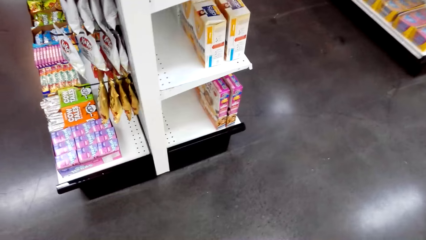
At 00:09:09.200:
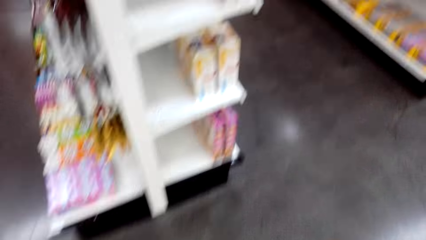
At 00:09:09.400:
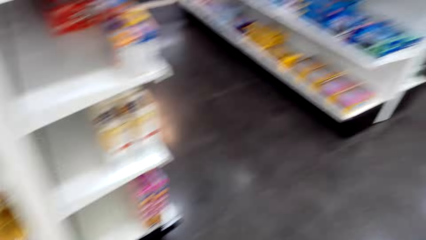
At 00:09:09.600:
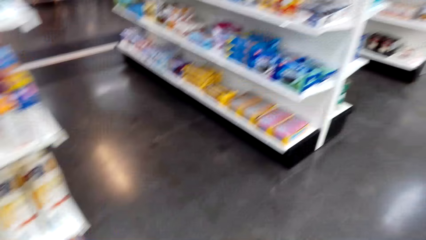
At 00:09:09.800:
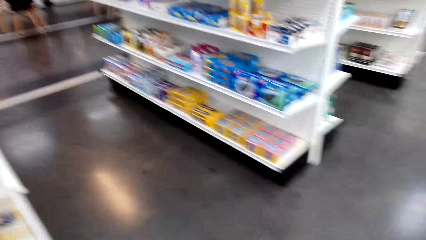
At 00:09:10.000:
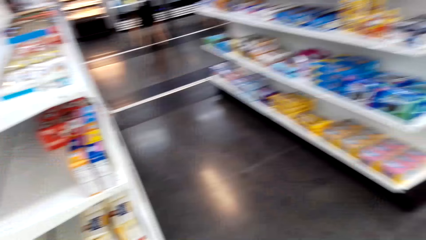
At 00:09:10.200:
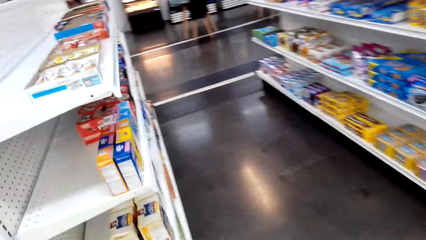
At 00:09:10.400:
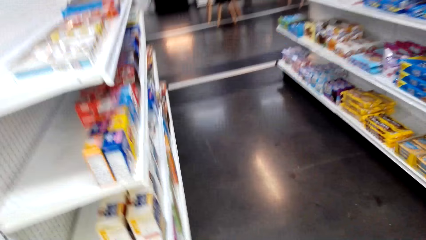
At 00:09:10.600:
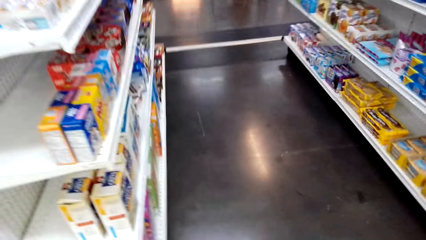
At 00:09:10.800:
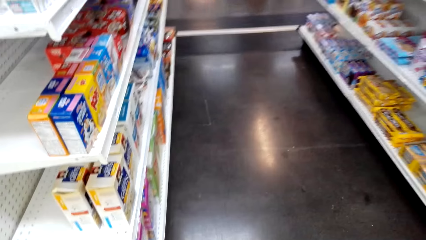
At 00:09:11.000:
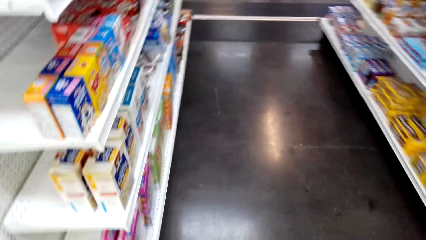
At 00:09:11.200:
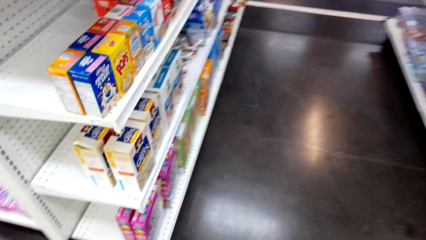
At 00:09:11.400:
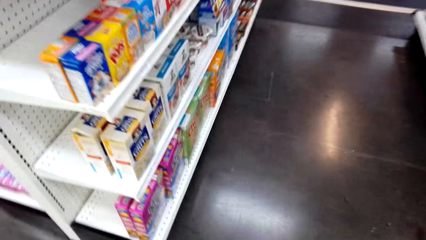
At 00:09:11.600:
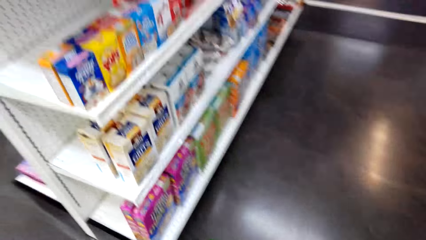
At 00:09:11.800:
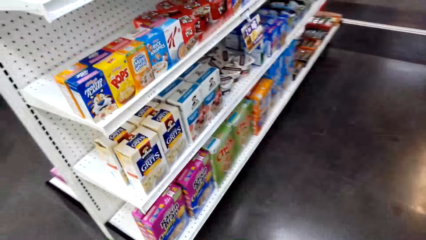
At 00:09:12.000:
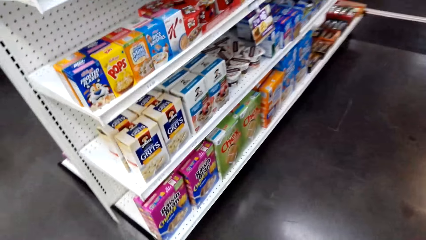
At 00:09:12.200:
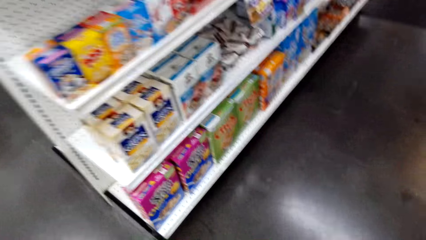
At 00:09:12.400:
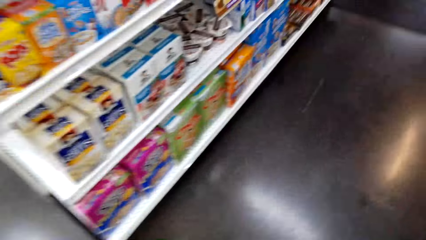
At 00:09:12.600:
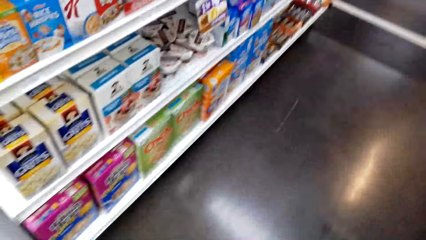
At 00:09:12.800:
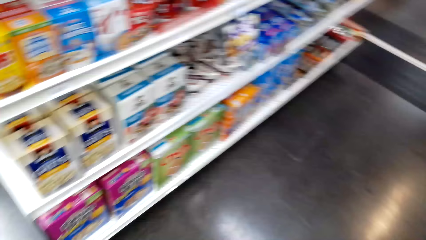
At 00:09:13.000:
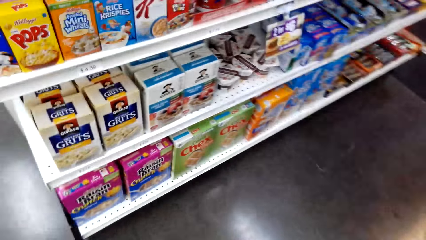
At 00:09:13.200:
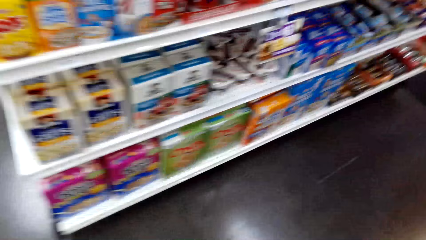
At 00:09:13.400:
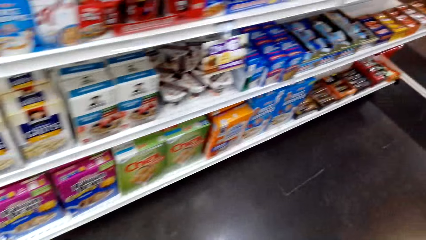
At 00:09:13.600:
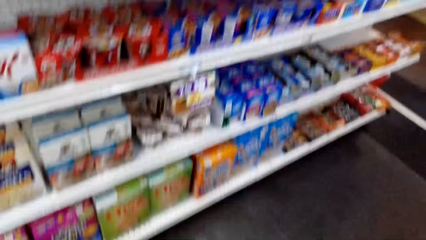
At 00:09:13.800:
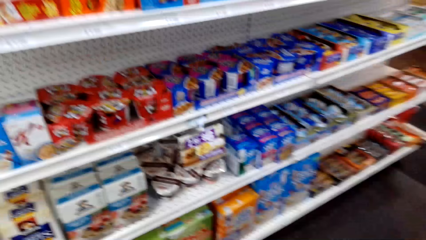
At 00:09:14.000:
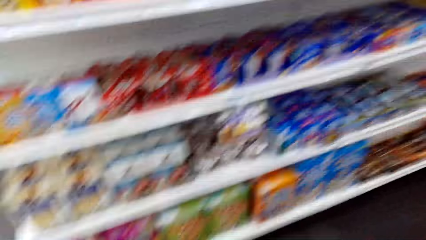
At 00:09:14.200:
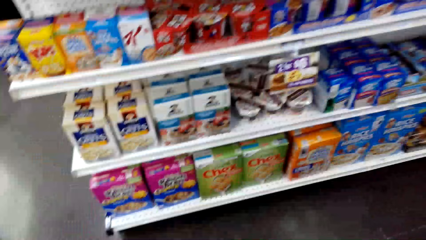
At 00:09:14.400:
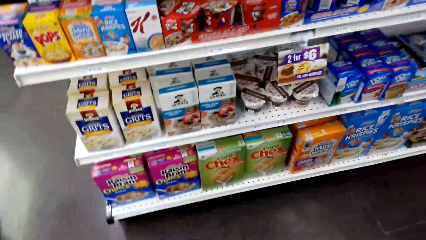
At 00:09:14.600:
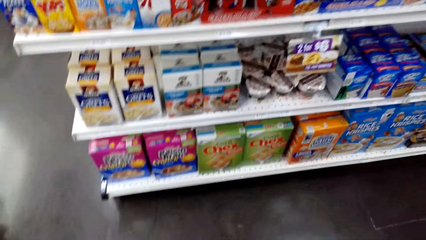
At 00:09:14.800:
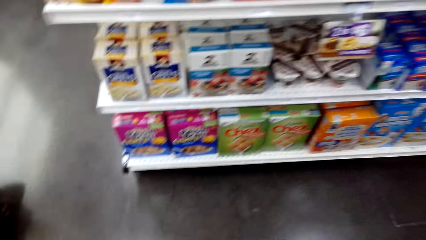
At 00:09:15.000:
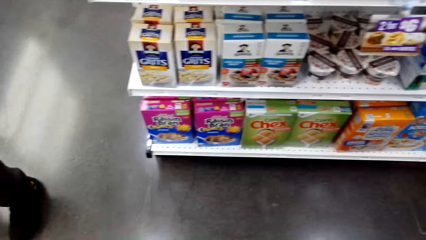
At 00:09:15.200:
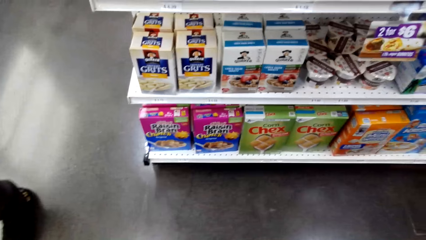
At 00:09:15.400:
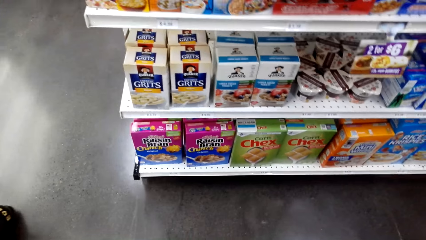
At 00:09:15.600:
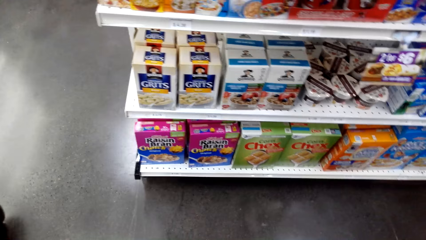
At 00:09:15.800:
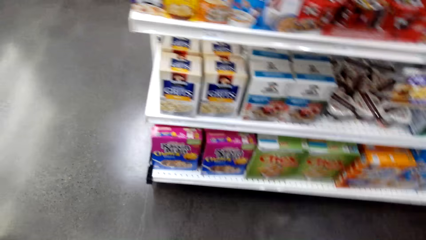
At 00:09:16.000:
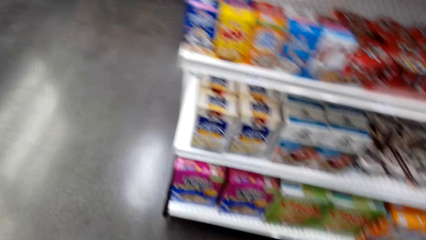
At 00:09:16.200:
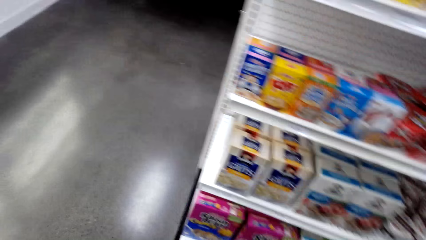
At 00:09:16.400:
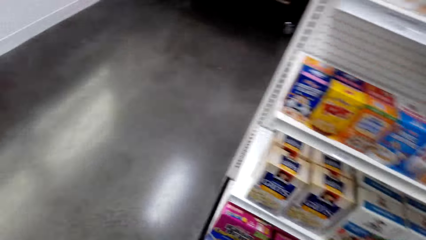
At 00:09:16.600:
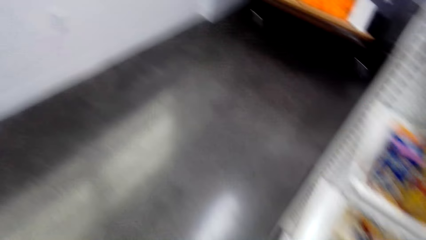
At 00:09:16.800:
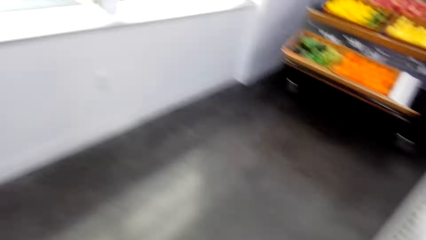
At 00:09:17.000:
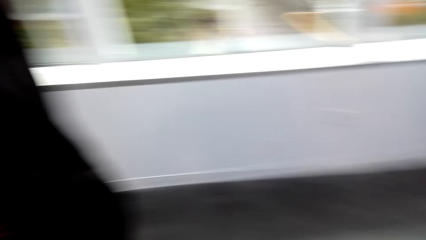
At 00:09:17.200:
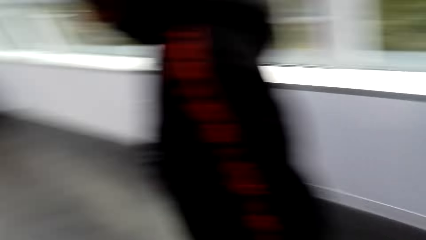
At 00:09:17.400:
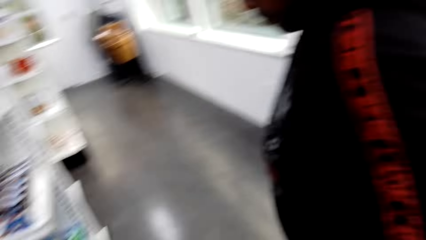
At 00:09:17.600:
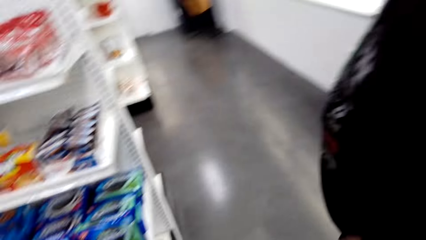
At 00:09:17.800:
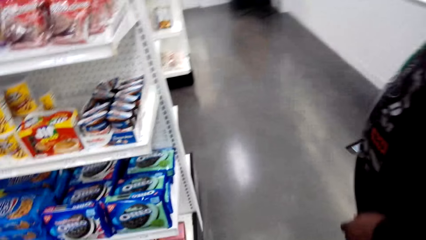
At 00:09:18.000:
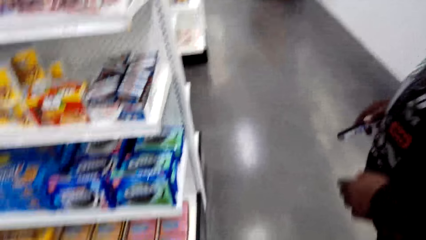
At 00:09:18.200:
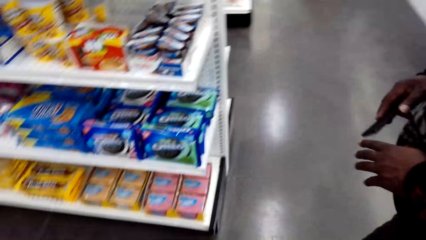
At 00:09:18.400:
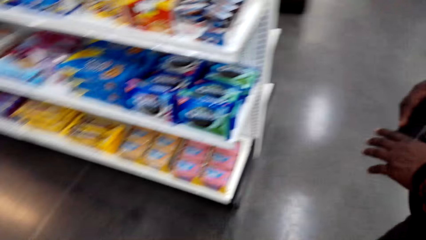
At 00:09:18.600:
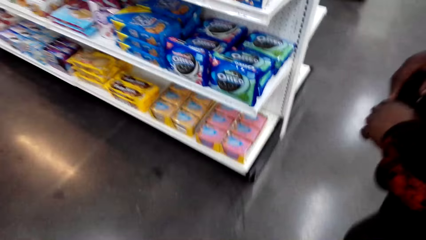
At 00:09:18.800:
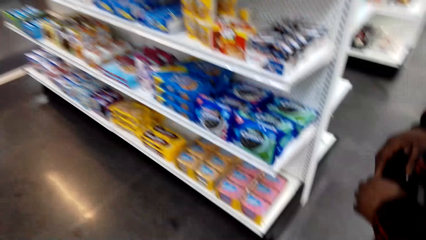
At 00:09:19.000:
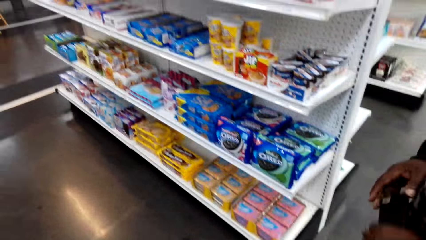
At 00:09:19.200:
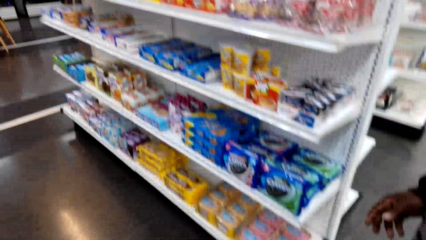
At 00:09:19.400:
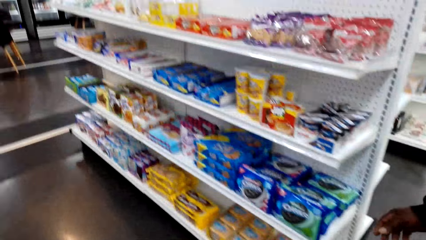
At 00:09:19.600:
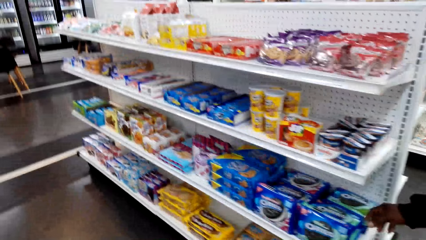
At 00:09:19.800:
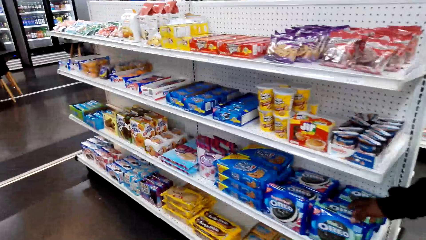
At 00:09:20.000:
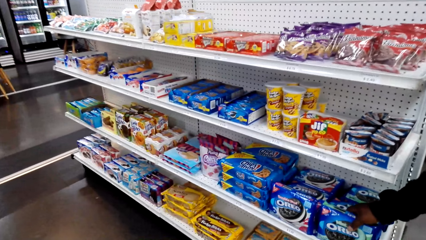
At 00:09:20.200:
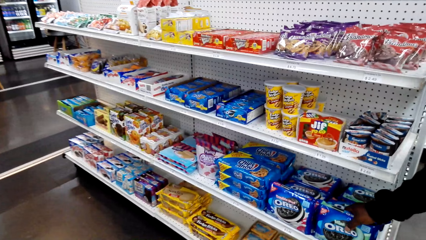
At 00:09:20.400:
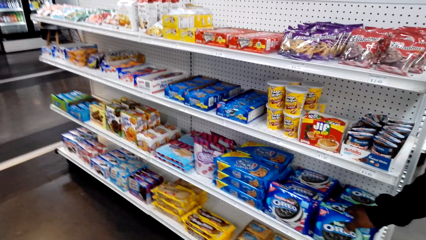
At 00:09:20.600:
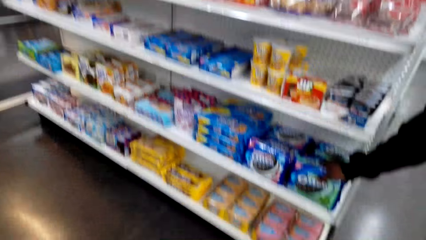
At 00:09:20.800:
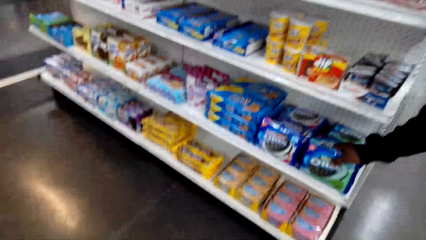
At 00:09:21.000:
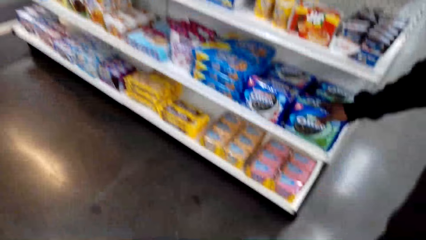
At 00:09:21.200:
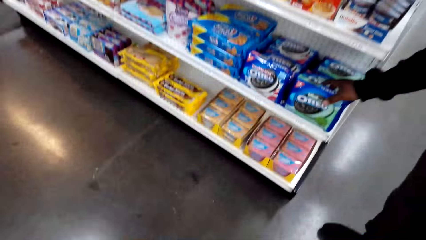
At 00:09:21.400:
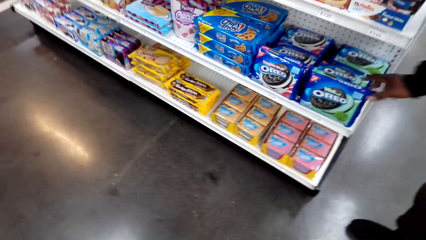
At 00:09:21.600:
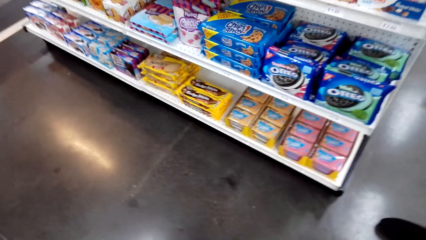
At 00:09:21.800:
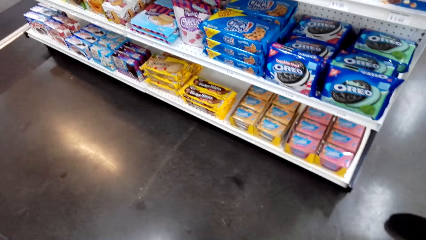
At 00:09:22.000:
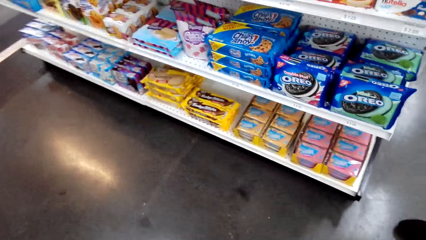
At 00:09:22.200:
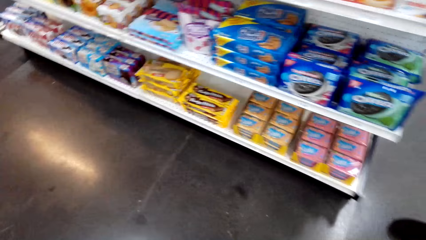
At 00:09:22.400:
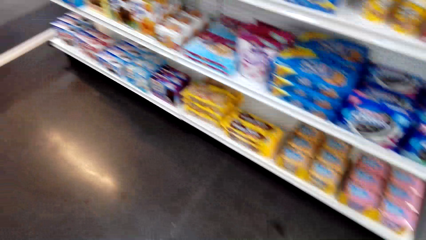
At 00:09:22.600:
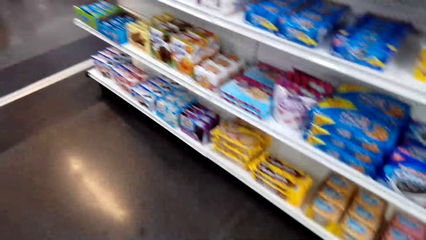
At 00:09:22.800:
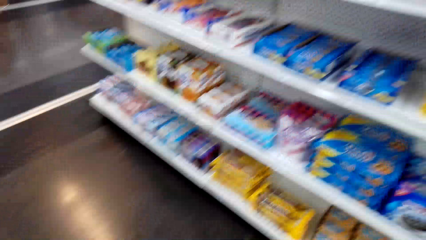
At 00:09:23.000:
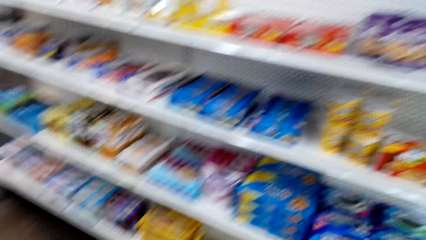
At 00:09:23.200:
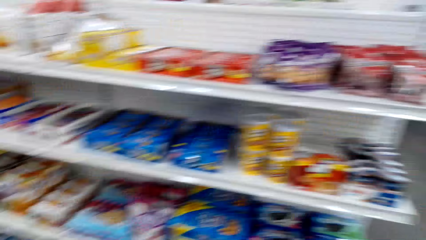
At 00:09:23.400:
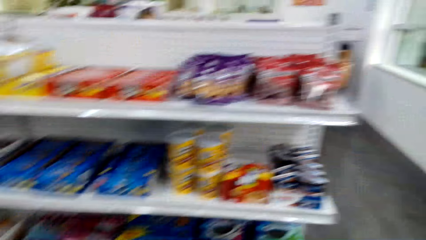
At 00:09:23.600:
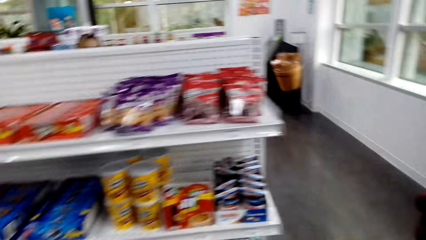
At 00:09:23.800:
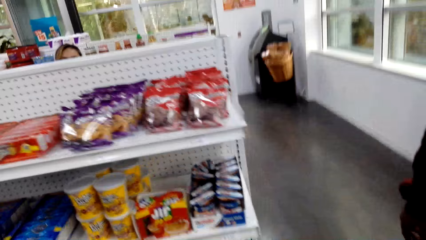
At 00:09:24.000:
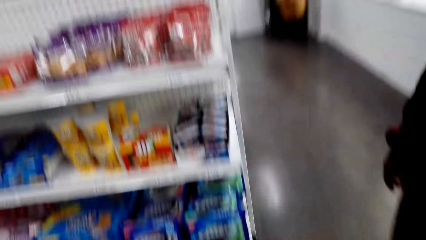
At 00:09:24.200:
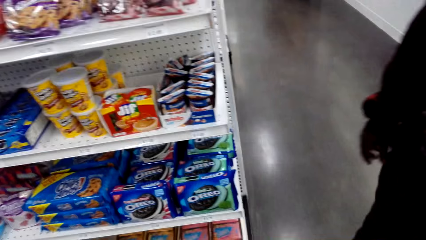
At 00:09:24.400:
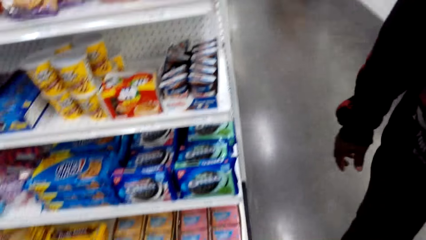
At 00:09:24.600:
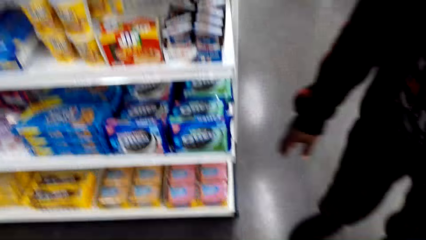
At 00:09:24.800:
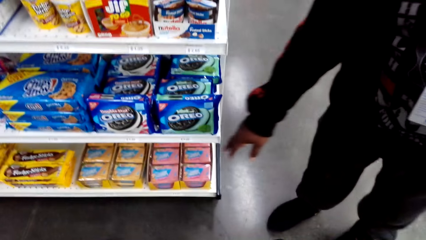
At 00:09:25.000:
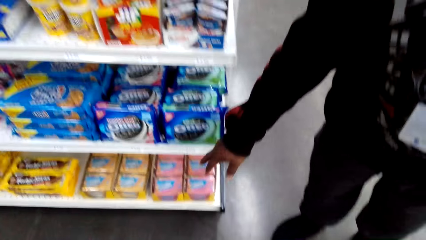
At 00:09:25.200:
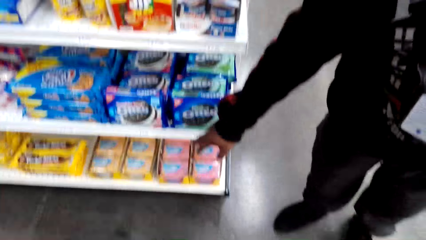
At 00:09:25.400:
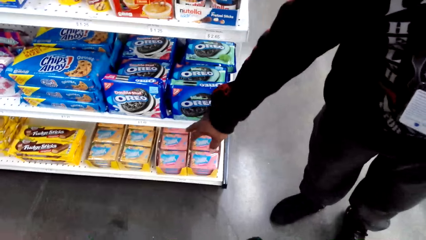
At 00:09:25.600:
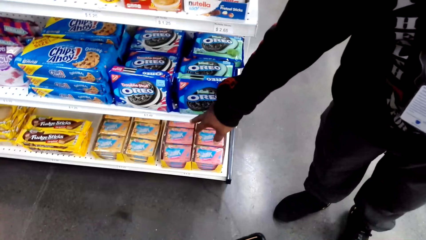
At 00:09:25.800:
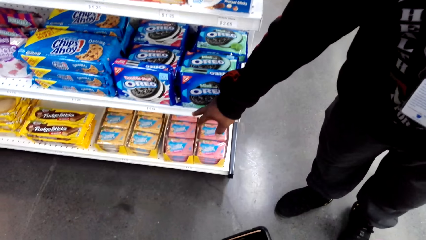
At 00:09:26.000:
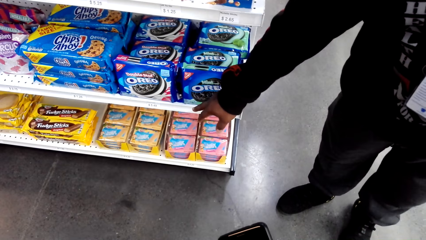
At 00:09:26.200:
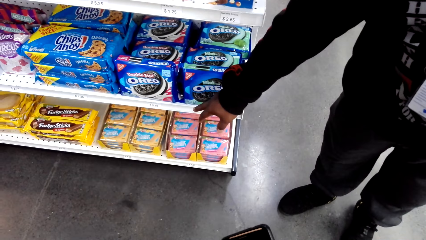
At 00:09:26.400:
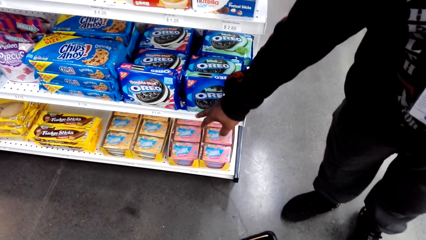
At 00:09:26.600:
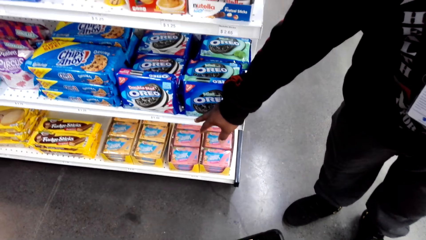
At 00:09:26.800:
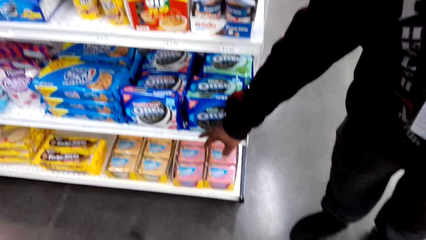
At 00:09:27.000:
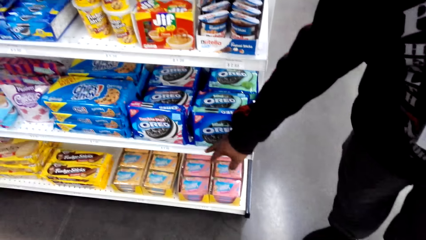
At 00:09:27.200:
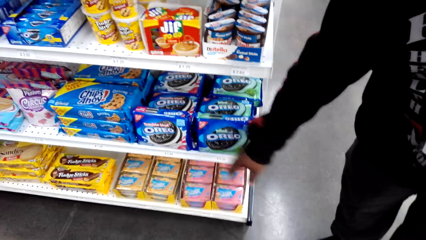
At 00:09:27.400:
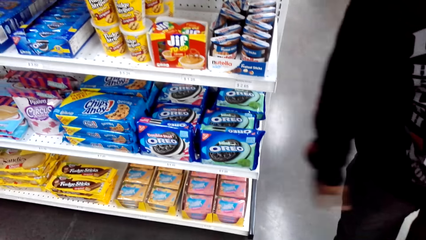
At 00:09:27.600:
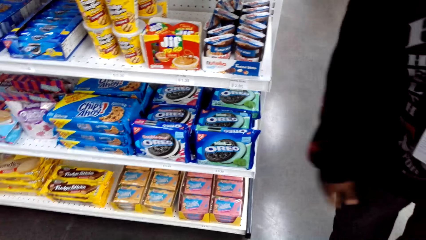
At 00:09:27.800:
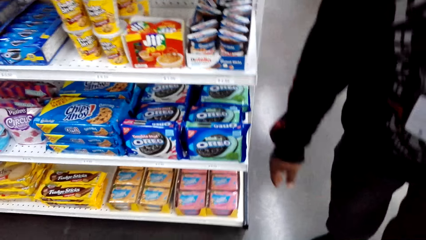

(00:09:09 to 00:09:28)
The camera wearer looks at snacks on the shelves. A man passes a phone to the left hand. The man touches a packet of Oreos from a supermarket counter. The camera wearer walks in a supermarket. The man speaks with gestures and points at merchandise on the supermarket shelf.
